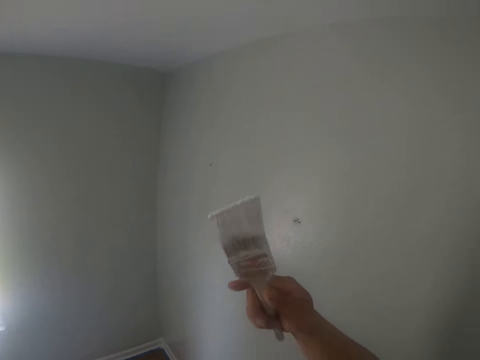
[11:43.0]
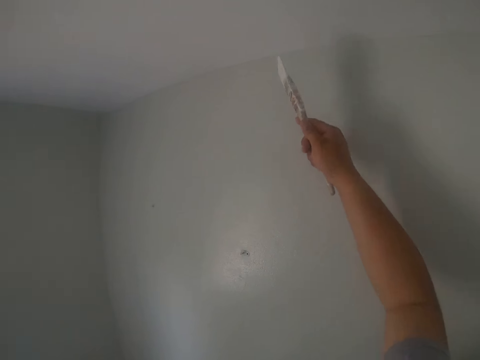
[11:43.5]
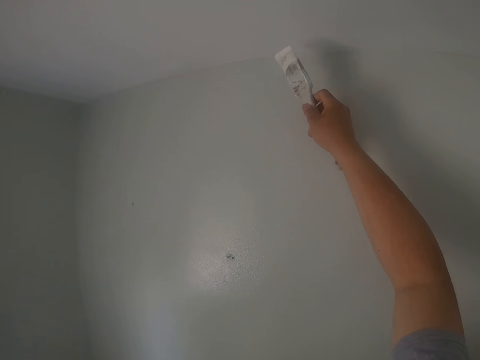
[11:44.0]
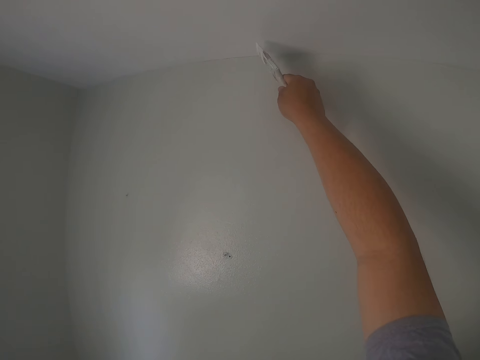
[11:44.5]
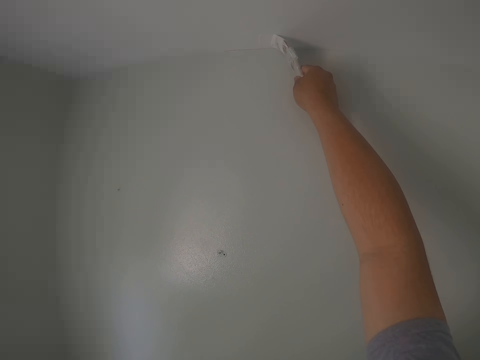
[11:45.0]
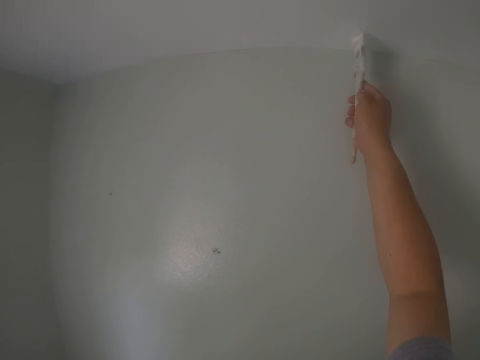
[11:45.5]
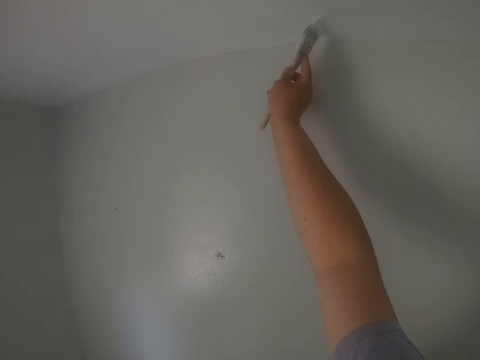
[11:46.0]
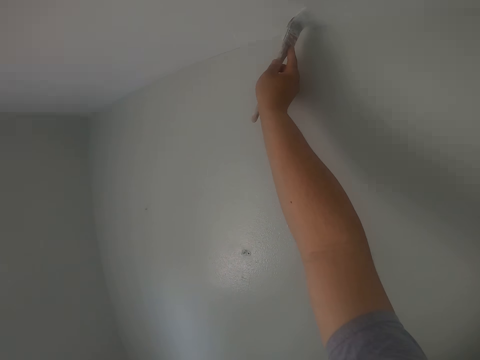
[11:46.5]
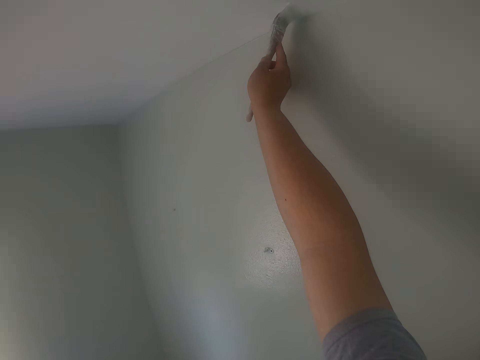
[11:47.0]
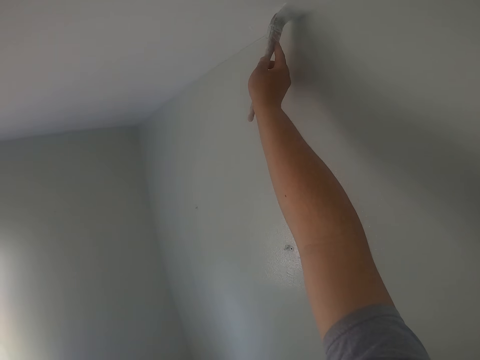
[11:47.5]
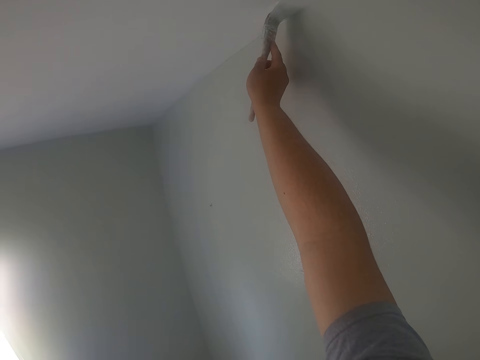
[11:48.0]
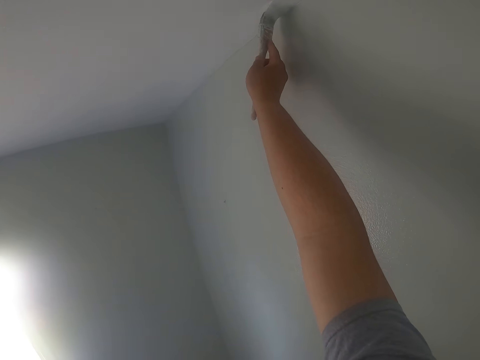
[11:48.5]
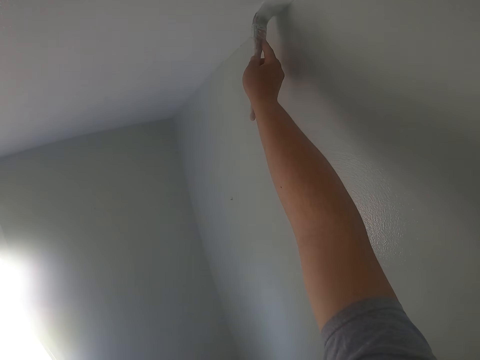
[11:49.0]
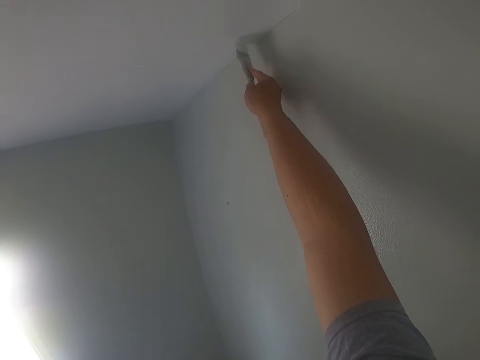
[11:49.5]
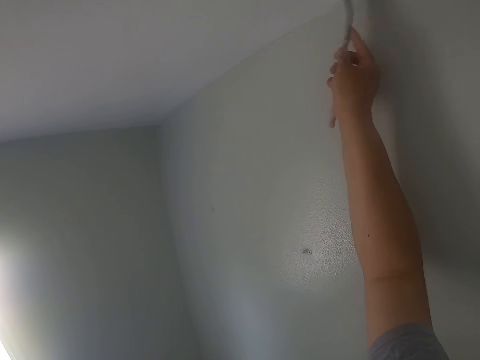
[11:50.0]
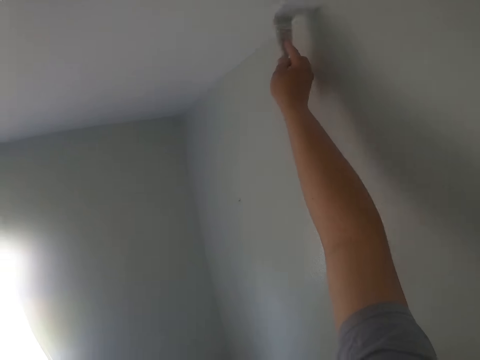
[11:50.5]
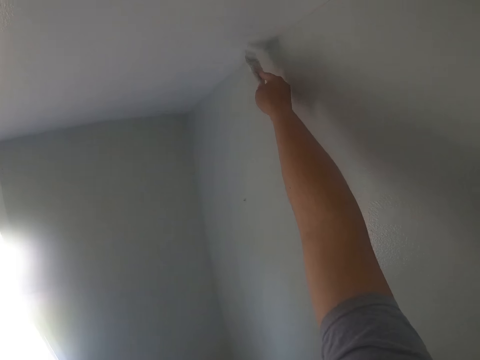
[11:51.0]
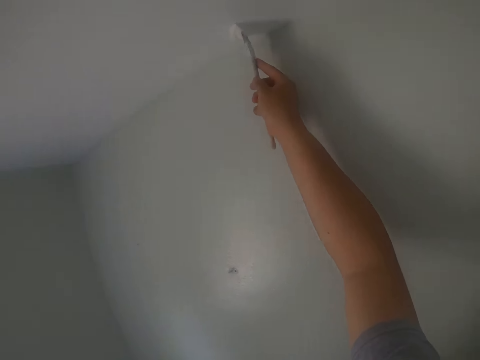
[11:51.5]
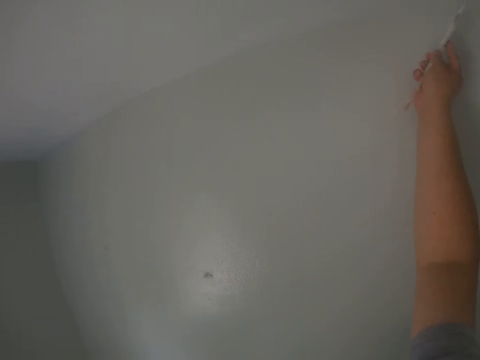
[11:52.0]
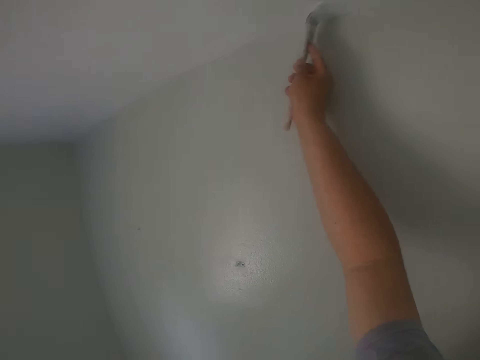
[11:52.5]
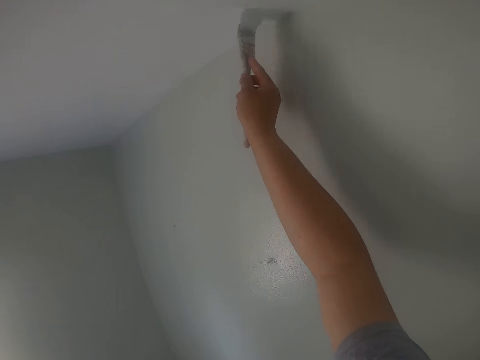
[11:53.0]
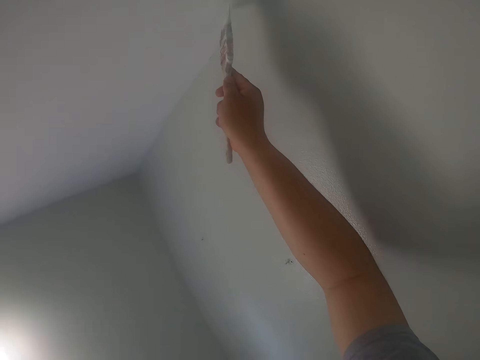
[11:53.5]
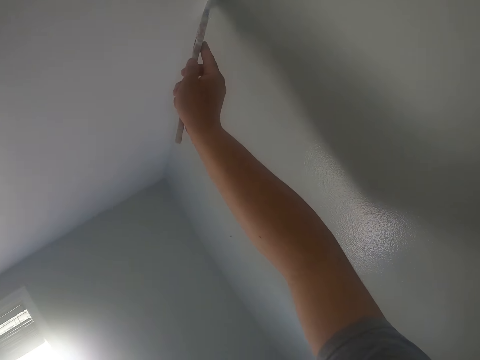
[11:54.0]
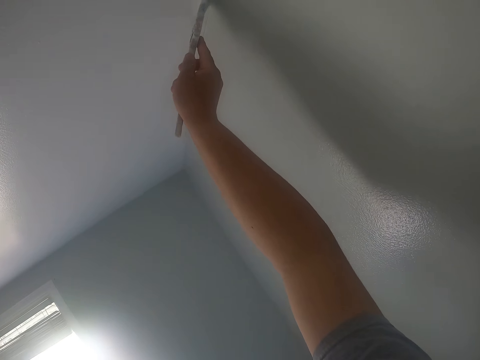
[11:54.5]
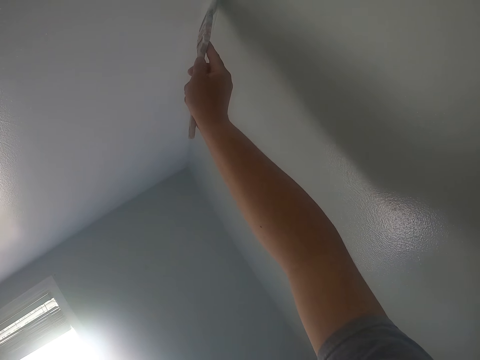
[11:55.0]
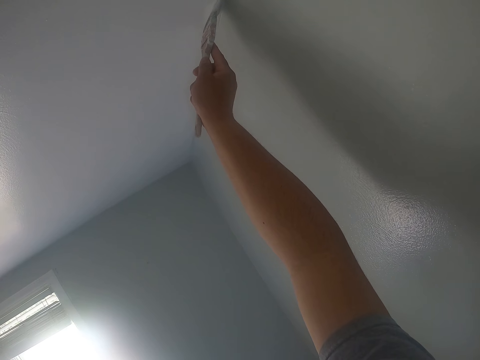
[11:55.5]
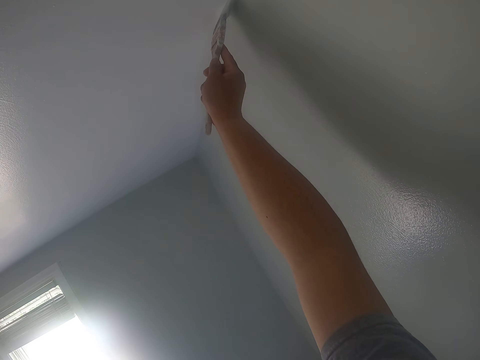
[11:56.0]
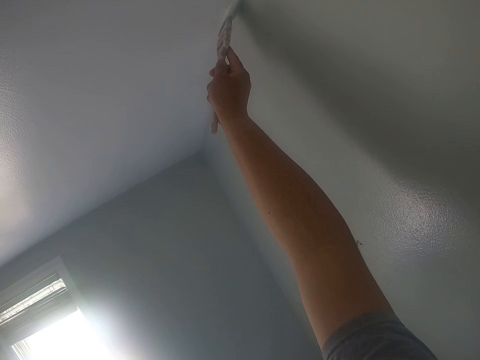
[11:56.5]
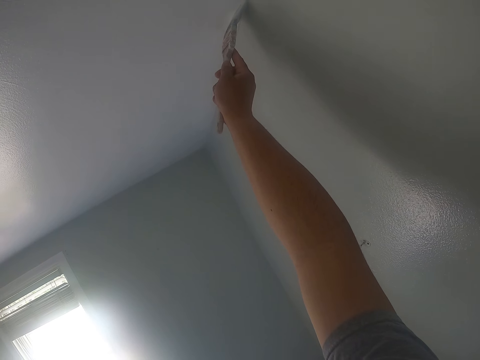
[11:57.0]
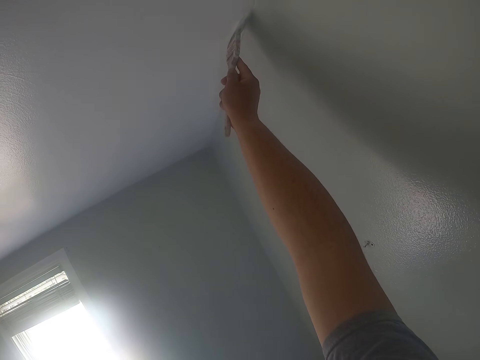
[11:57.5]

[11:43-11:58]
The camera wearer paints the ceiling with the paint brush.

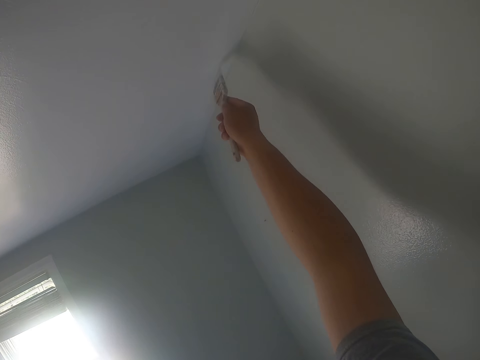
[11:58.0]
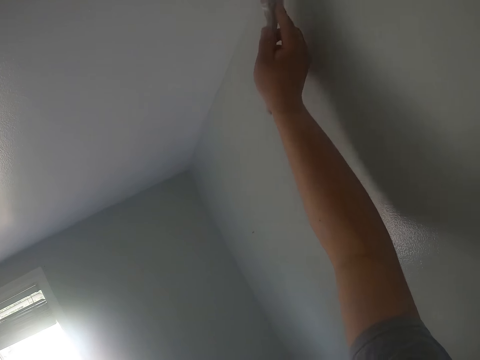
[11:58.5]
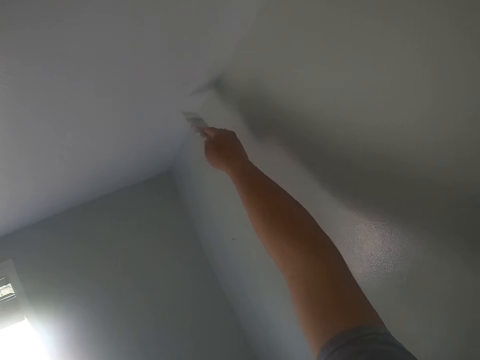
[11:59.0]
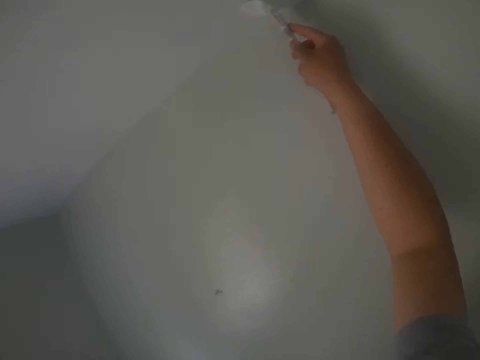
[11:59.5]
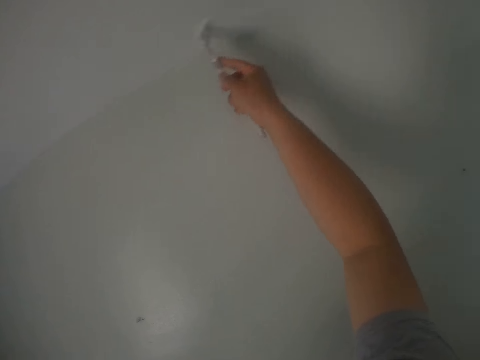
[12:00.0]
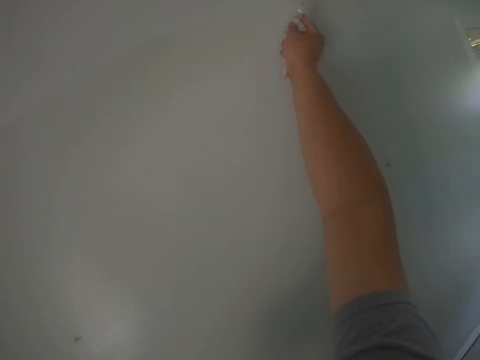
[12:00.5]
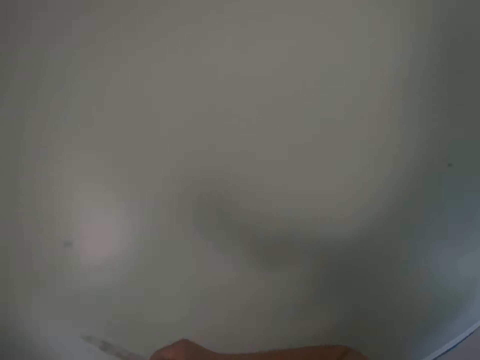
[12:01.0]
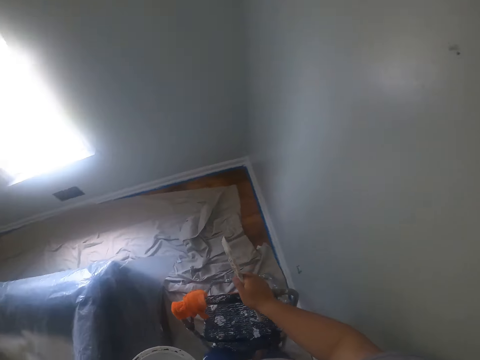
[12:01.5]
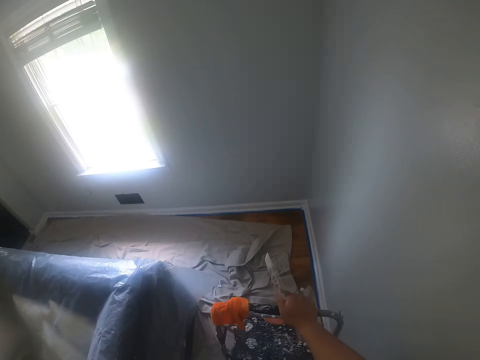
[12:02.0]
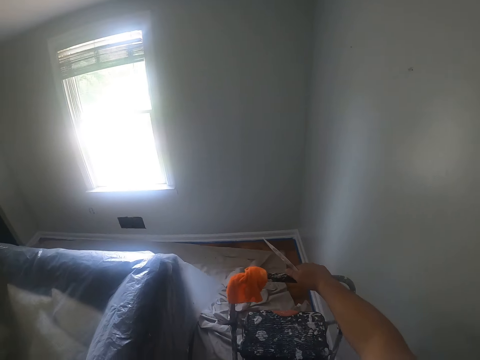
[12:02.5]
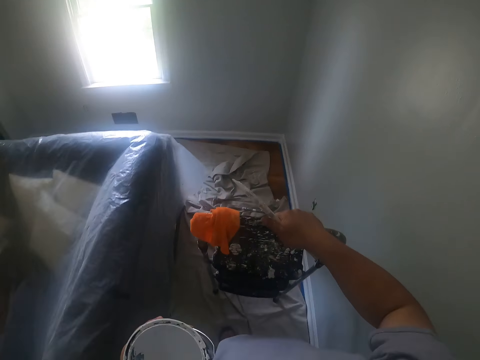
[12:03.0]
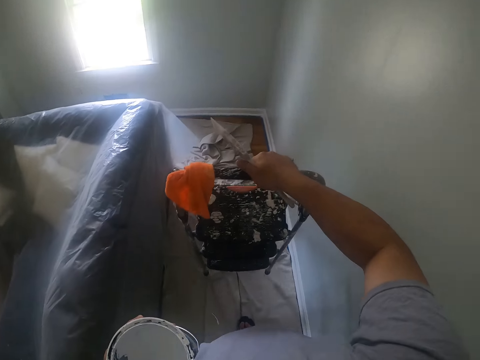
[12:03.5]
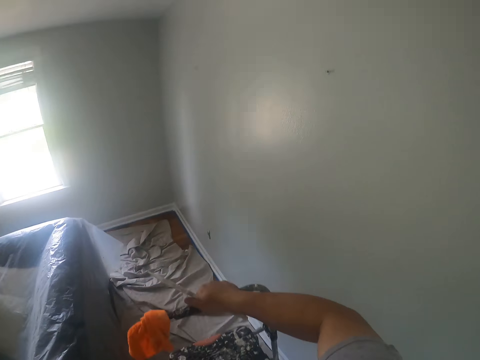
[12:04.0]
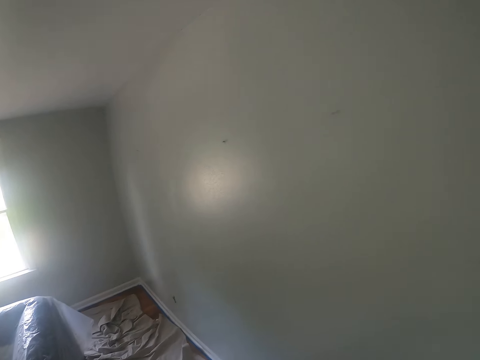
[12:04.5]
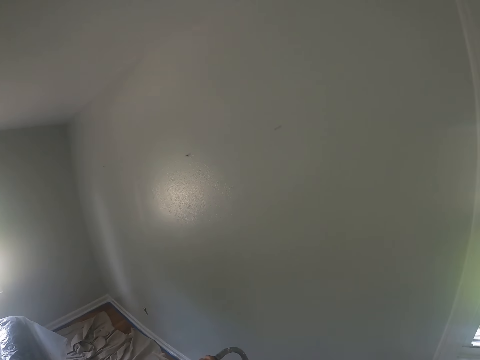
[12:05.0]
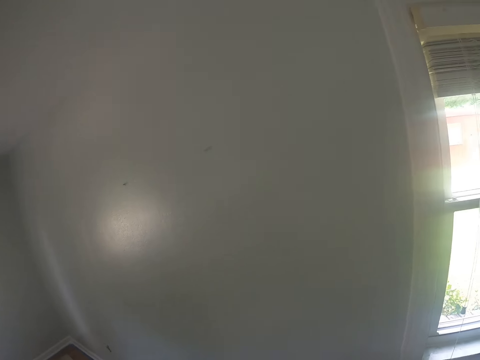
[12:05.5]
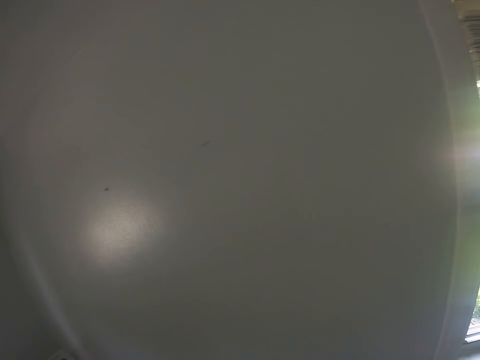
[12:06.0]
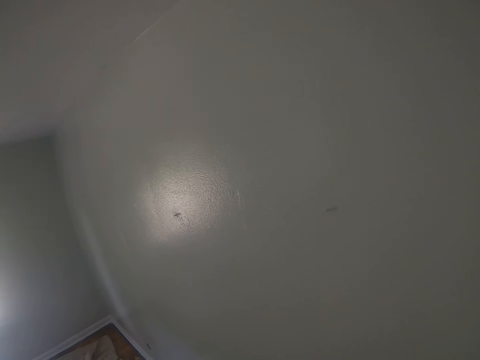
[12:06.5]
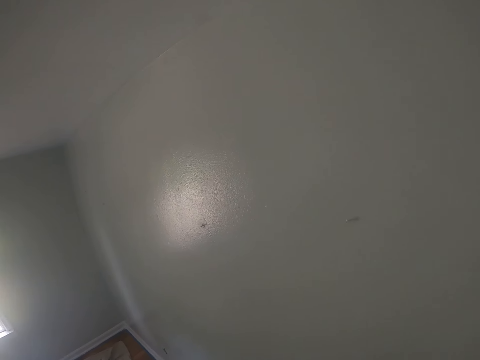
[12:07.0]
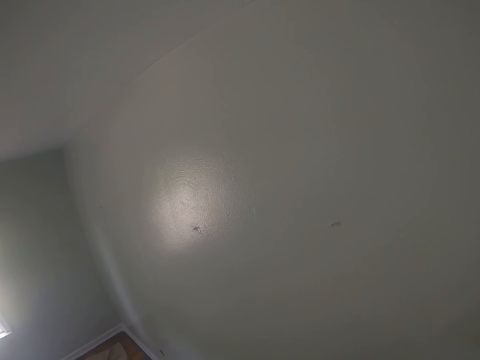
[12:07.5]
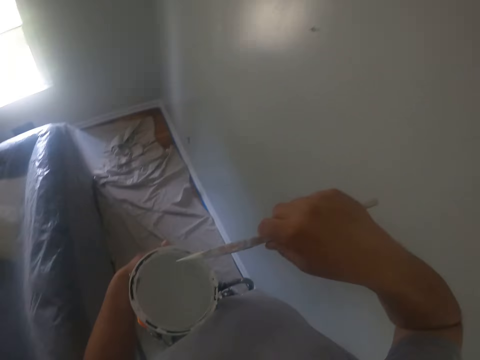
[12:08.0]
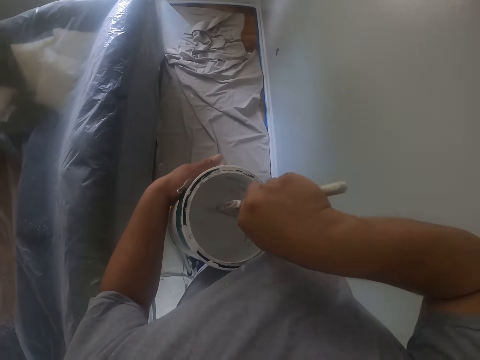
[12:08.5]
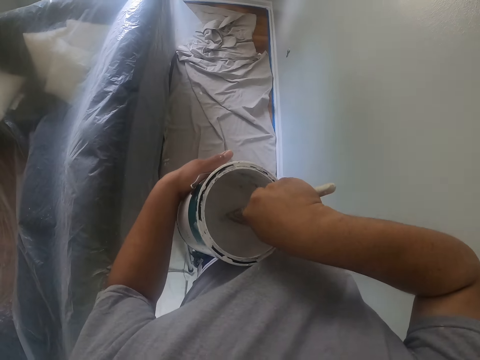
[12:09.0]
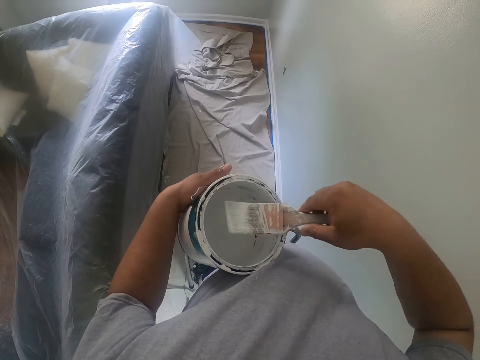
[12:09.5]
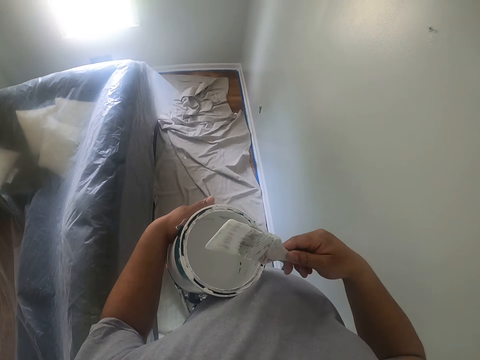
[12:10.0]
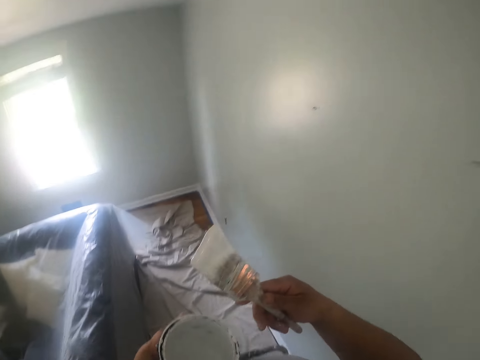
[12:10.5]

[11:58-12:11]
The camera wearer steps down the ladder. He carries the ladder on the floor with his right hand and drops the ladder on the floor. He dips the paint brush into the paint bucket.
